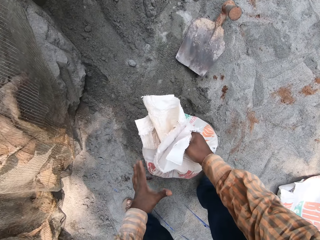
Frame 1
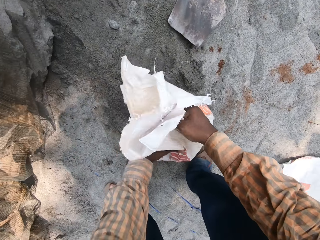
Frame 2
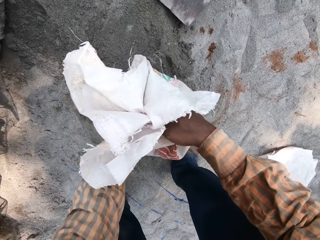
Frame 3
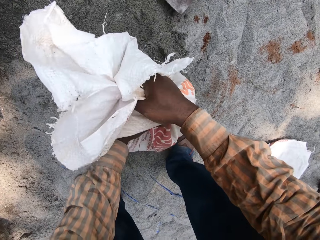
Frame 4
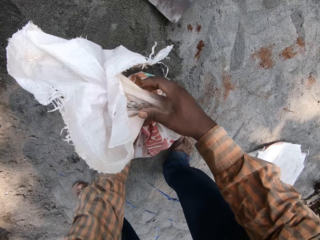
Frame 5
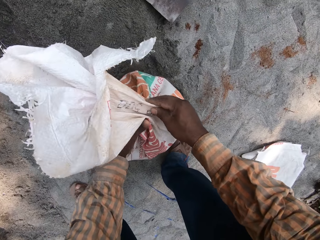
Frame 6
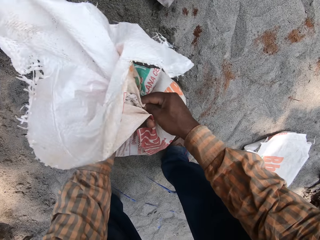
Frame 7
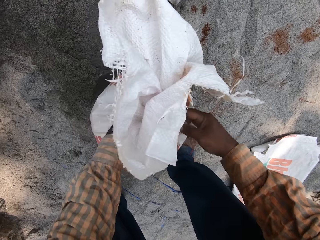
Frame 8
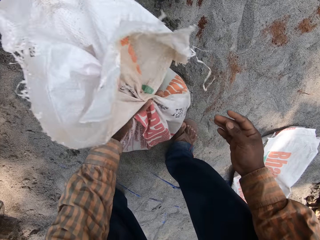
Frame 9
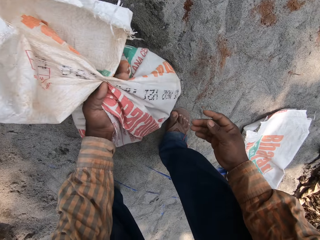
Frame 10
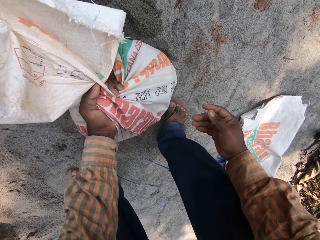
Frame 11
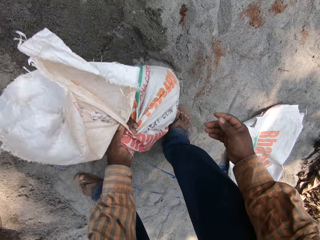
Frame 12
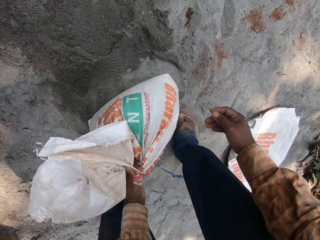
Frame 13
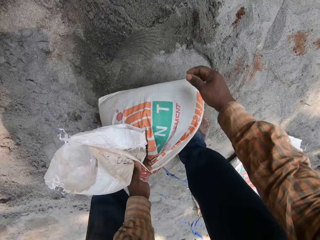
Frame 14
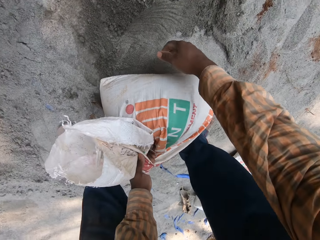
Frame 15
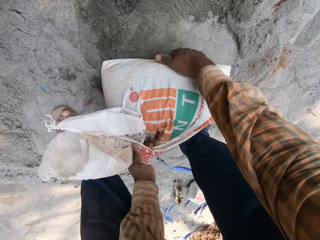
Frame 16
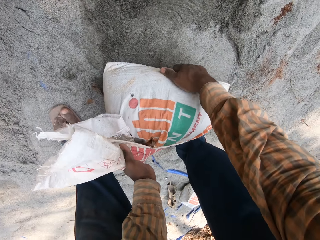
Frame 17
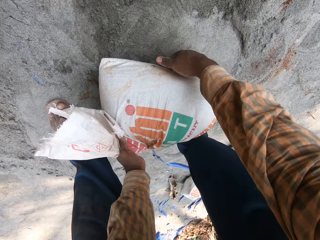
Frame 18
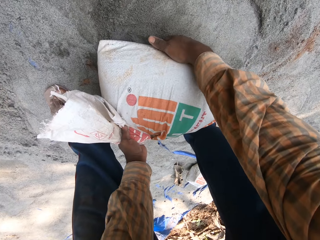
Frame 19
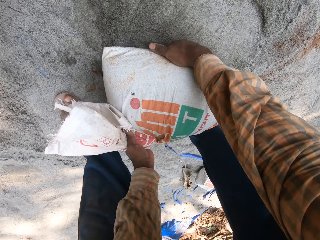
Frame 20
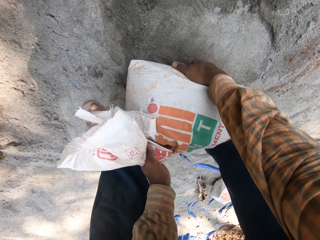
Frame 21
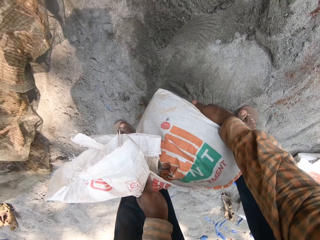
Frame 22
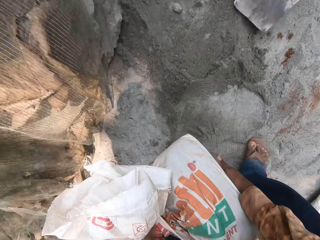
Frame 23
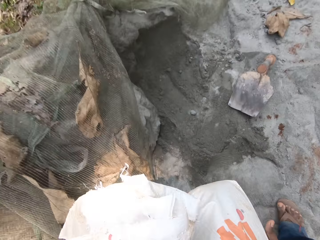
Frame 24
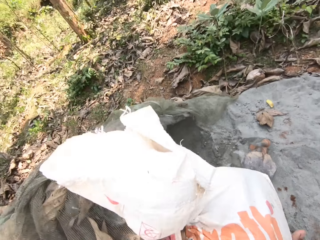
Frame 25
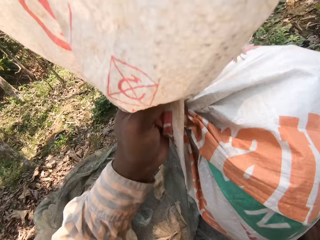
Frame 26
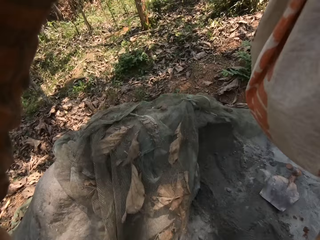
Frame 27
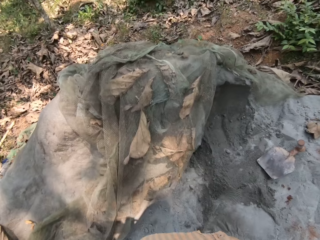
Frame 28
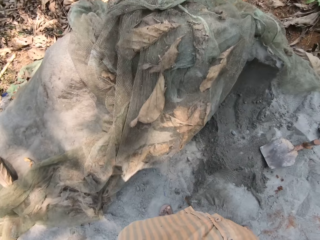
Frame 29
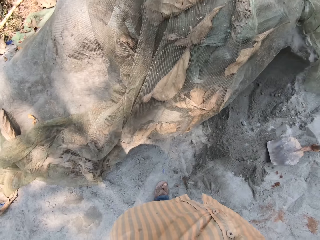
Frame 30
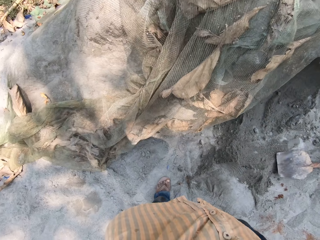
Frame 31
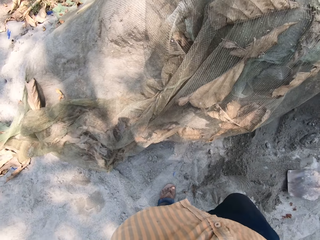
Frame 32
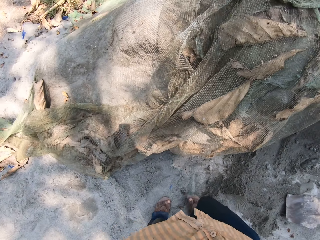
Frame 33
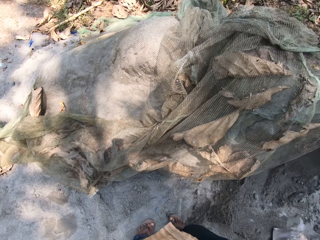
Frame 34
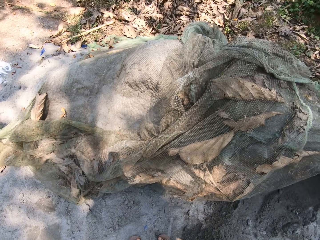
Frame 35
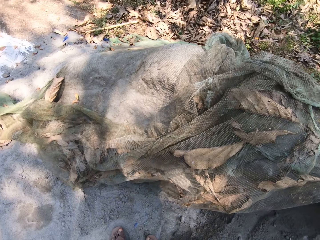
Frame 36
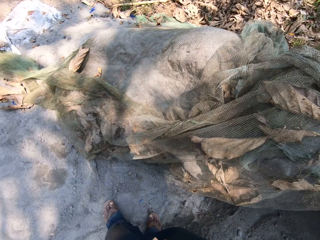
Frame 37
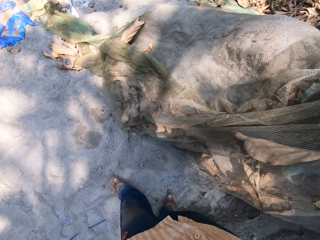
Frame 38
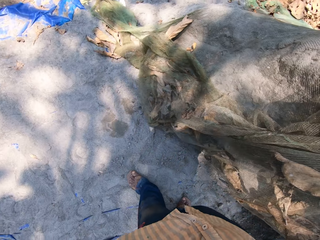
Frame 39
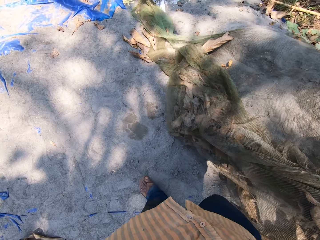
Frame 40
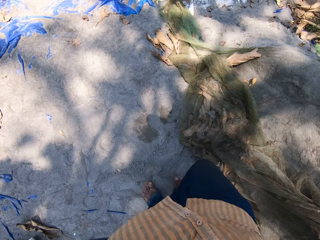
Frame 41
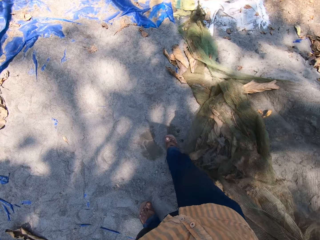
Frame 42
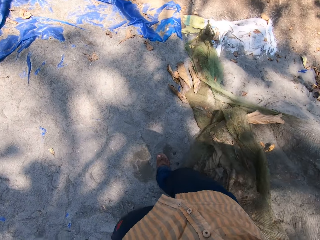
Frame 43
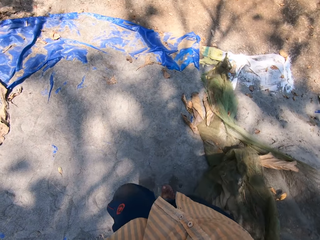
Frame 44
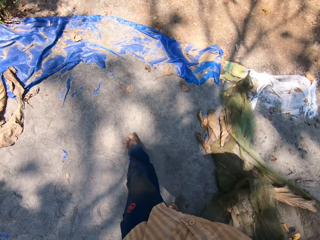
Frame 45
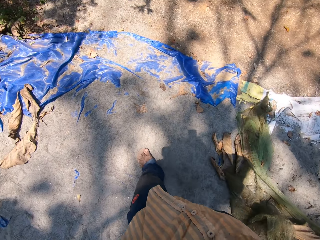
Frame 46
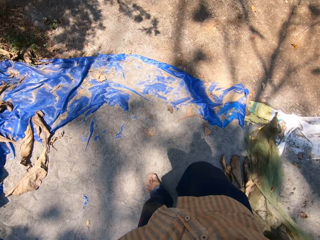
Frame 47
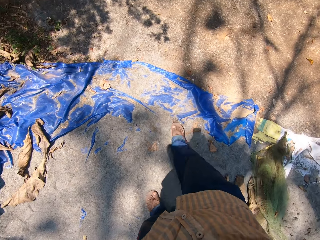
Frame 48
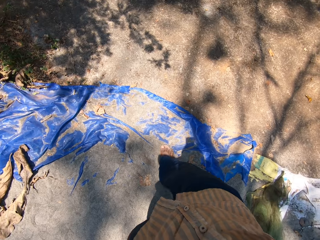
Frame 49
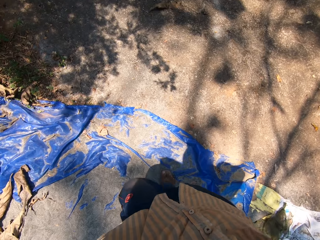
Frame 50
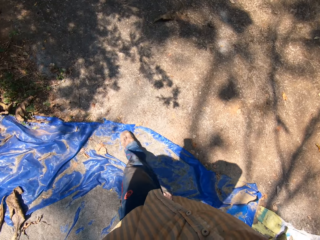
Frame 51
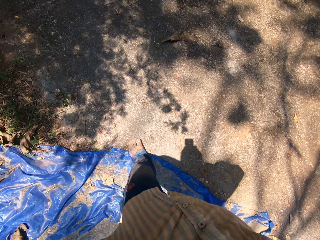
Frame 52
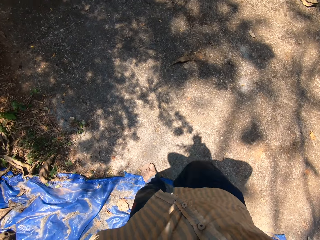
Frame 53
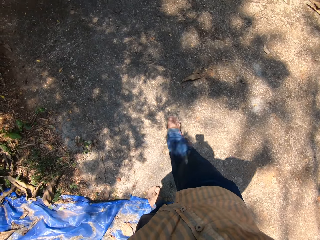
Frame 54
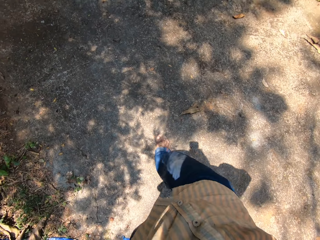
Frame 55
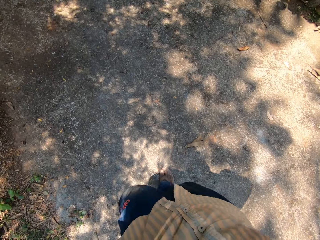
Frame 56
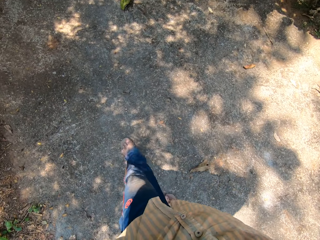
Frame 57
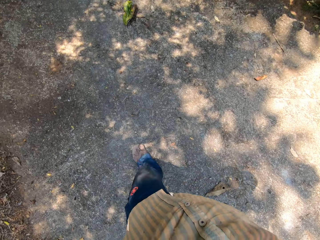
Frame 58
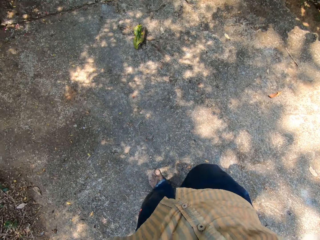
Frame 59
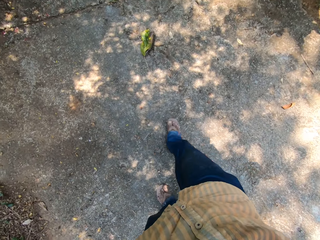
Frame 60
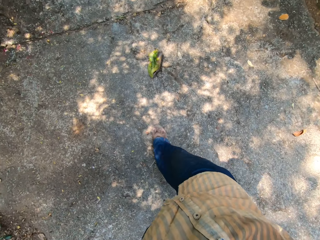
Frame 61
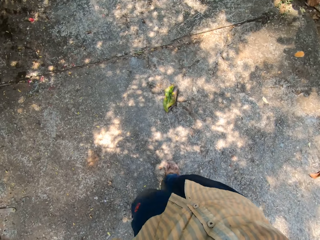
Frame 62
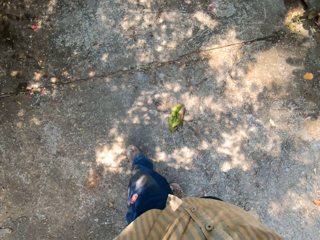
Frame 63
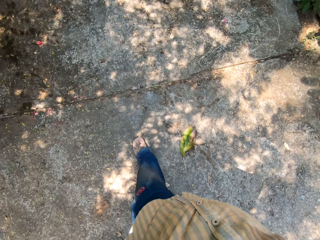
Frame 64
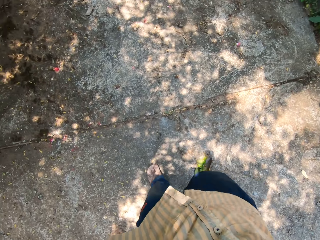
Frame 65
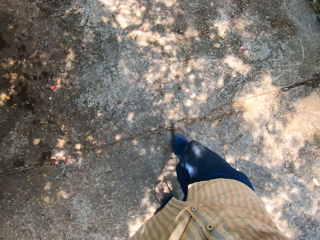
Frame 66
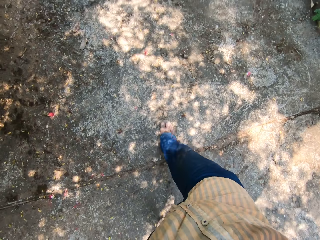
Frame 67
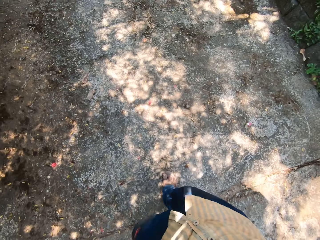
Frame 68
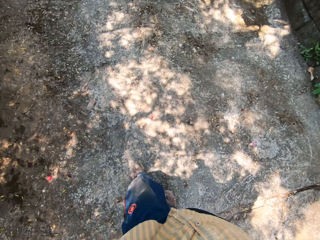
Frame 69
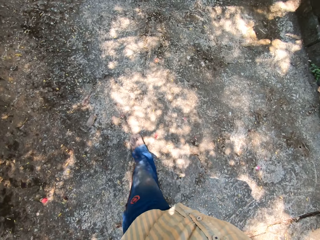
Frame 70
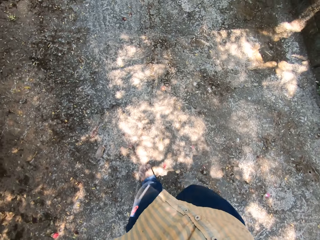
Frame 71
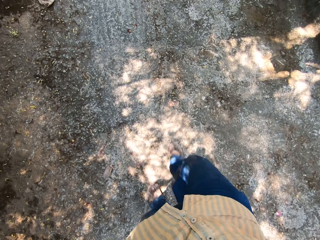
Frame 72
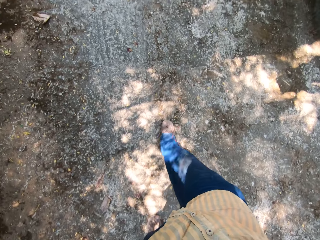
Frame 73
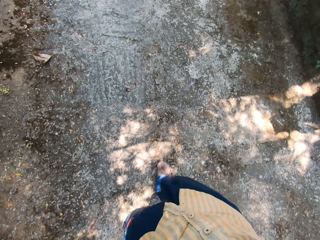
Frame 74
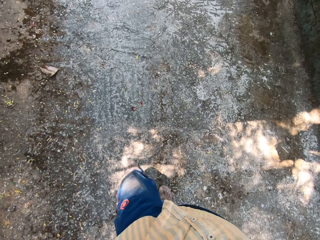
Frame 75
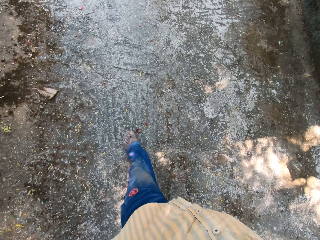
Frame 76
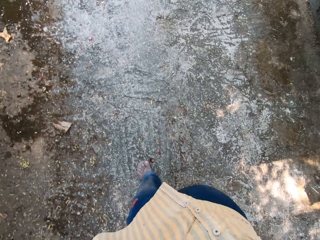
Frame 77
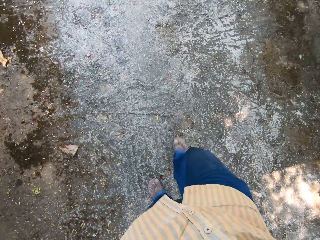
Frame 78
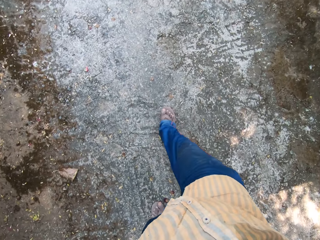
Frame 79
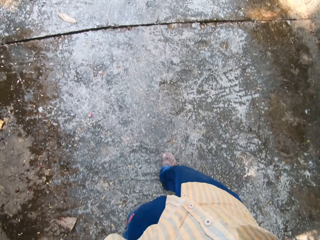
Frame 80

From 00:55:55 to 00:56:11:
The camera wearer carries the bag from the ground. He picks up the bag from the ground with both hands. He carries the bag on his head with both hands. He walks on the plastic paper. He walks on the road.

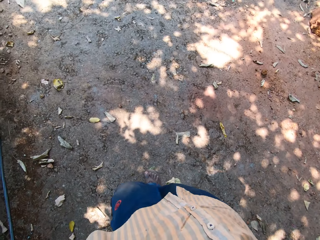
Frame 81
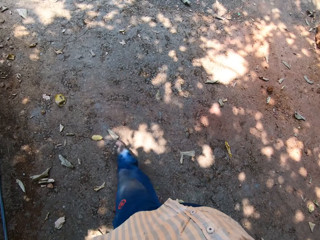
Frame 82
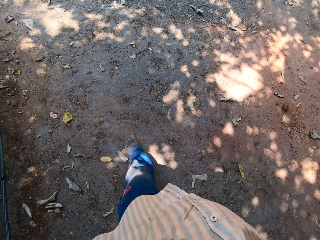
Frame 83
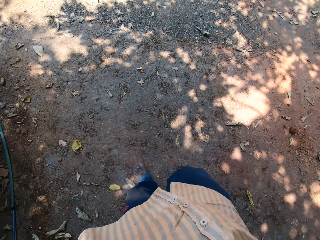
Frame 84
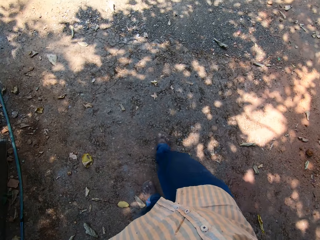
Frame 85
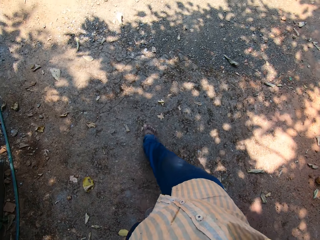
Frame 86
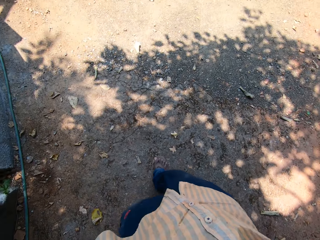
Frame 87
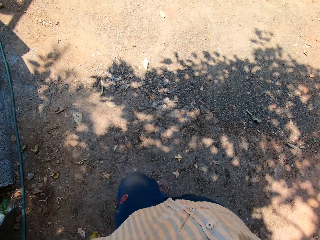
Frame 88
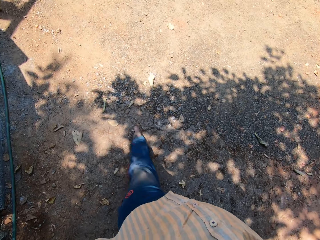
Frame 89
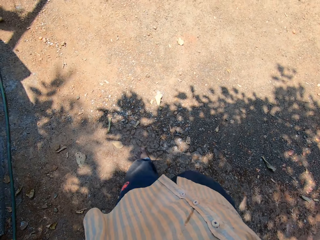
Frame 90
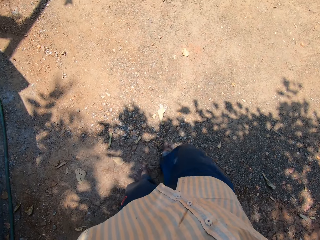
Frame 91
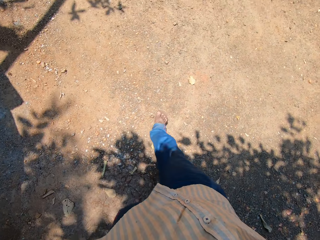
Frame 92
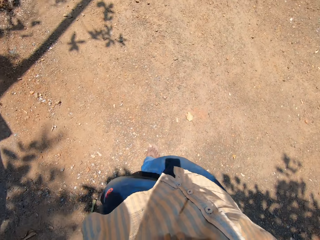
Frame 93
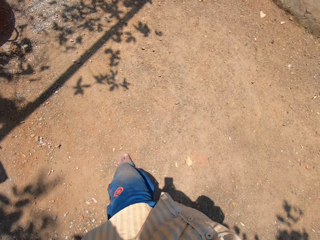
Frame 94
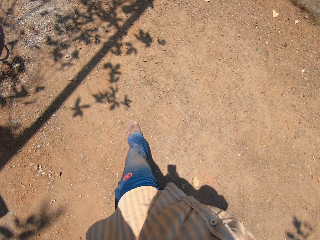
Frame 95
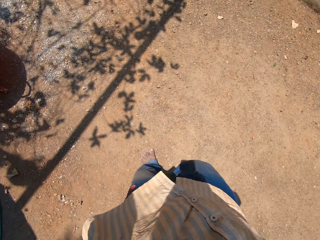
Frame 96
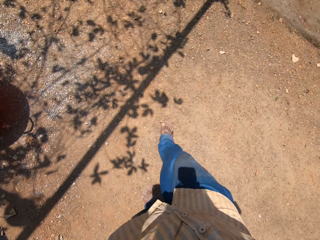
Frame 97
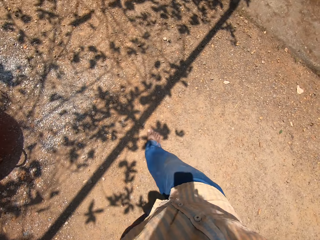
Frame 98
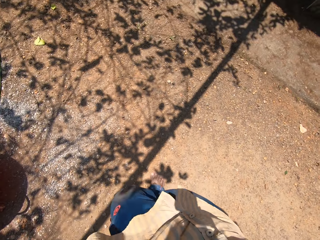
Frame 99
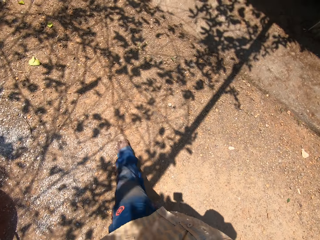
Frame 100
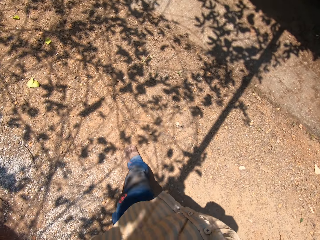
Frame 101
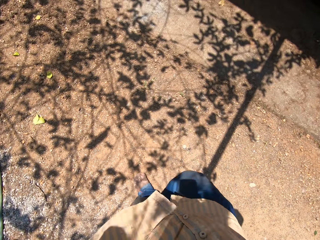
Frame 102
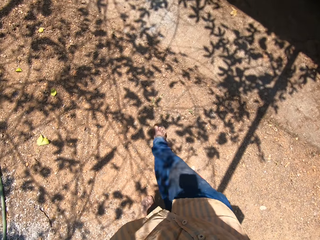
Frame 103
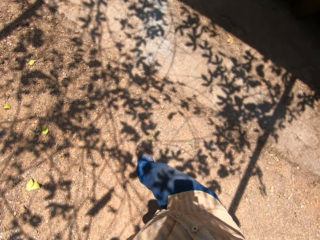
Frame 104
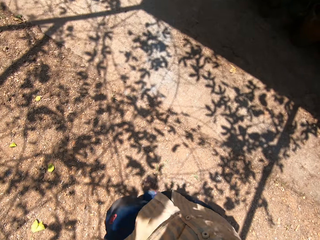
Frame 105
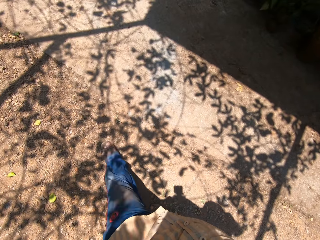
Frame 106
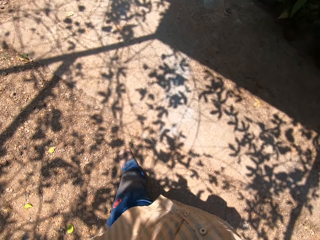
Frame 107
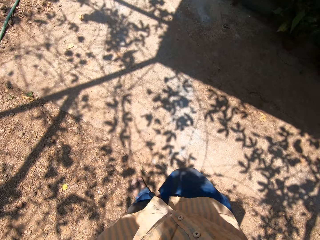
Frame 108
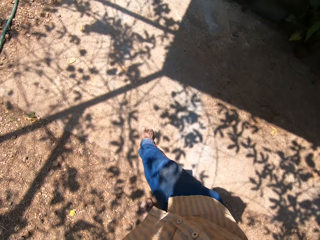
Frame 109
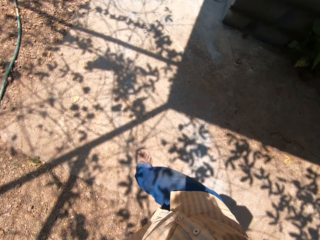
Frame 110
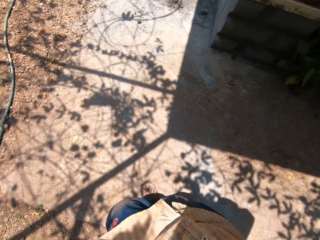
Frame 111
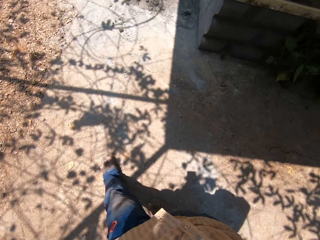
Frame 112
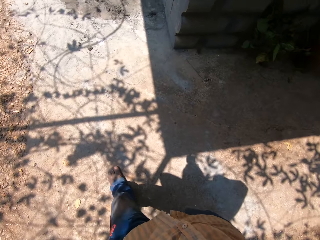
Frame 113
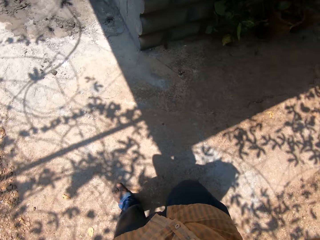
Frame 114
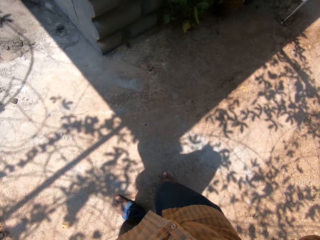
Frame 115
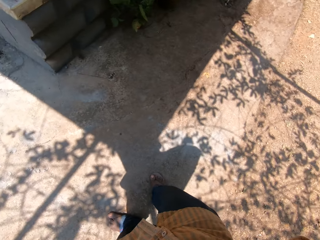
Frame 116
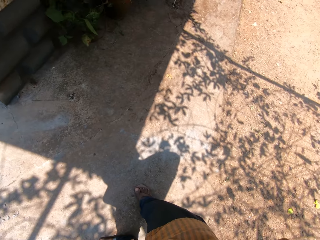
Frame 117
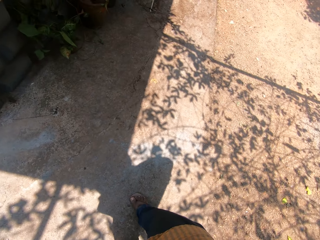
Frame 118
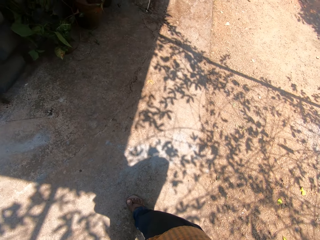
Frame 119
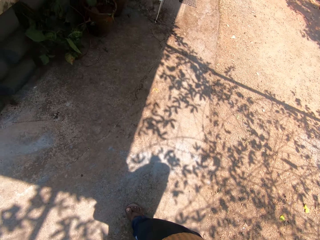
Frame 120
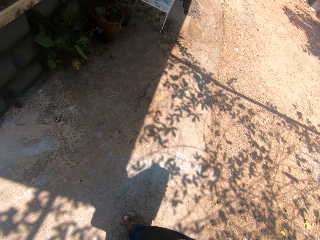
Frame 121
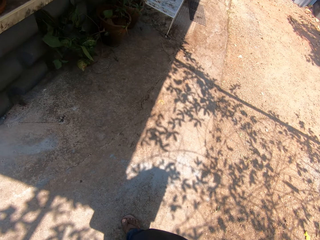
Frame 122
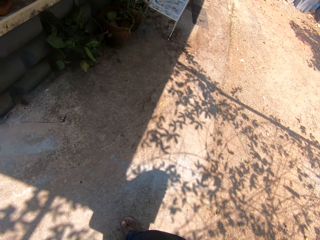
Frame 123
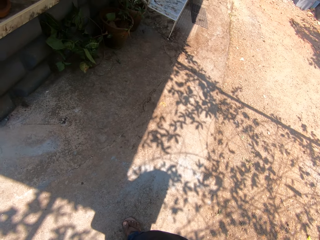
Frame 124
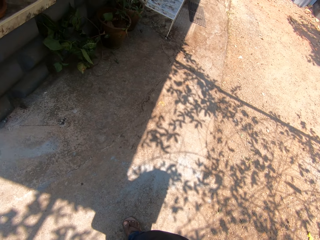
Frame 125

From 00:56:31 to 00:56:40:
The camera wearer converses with a man. They look around.
